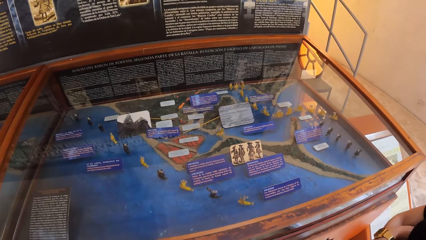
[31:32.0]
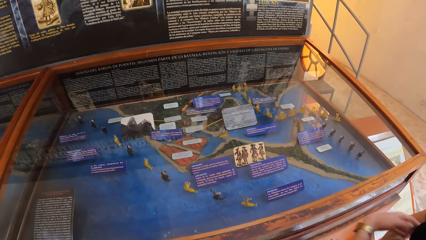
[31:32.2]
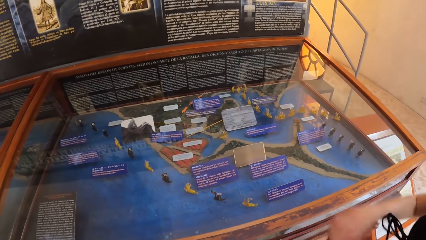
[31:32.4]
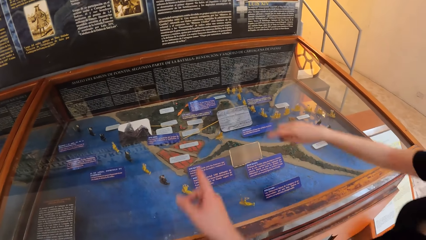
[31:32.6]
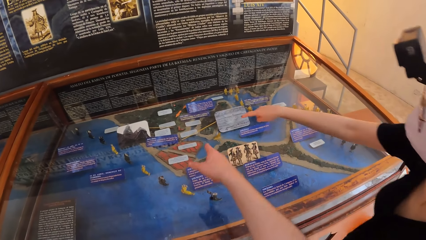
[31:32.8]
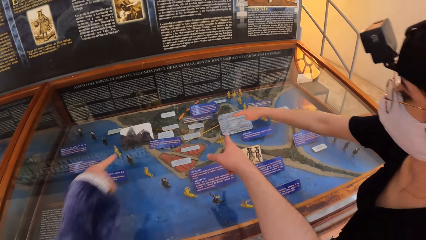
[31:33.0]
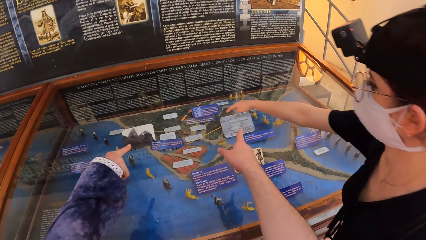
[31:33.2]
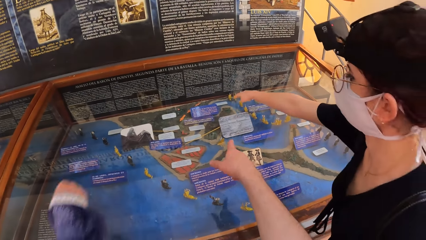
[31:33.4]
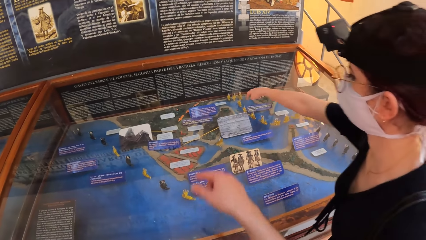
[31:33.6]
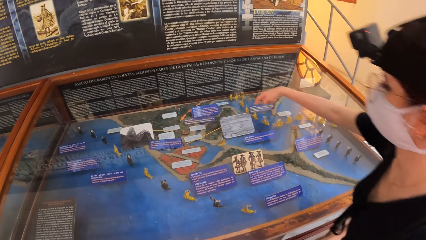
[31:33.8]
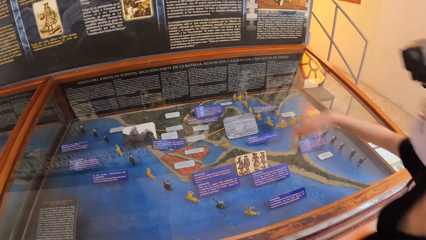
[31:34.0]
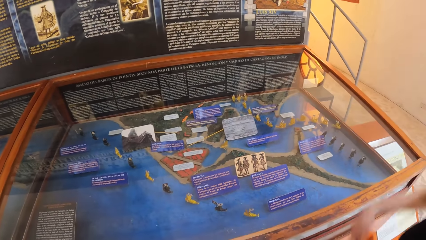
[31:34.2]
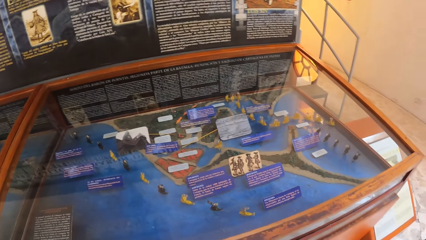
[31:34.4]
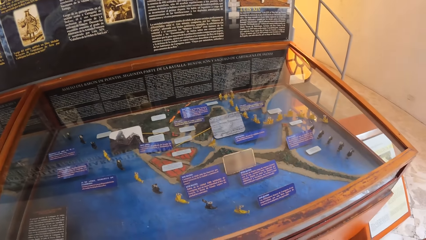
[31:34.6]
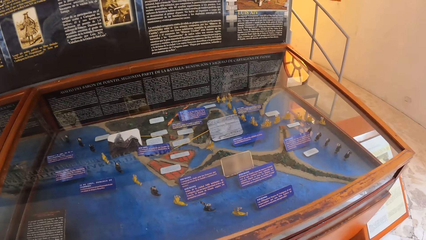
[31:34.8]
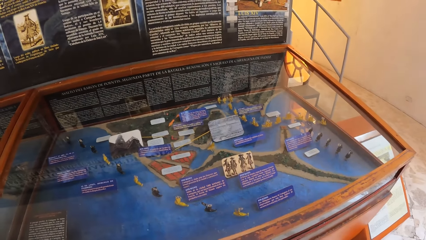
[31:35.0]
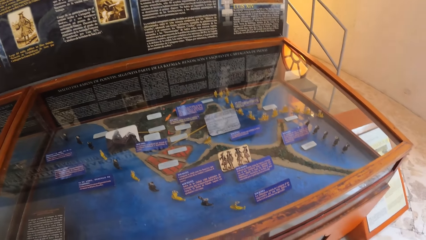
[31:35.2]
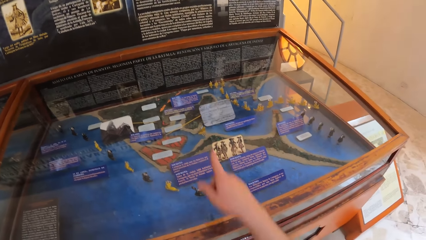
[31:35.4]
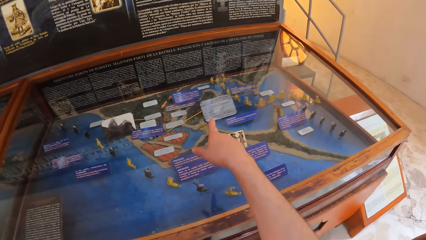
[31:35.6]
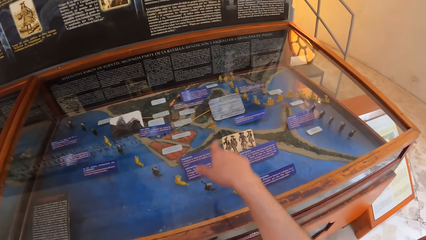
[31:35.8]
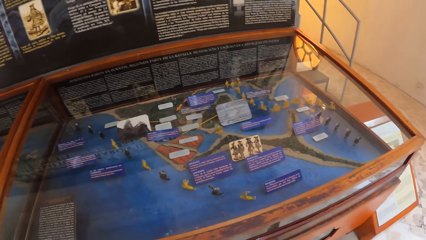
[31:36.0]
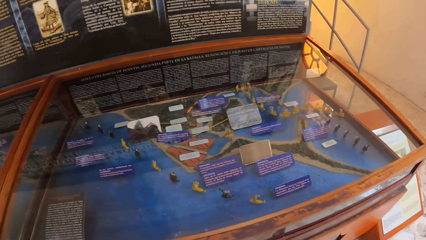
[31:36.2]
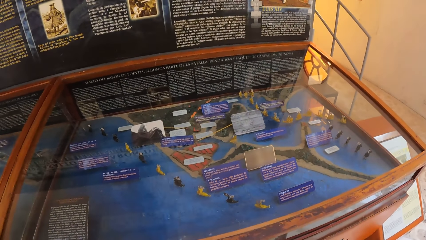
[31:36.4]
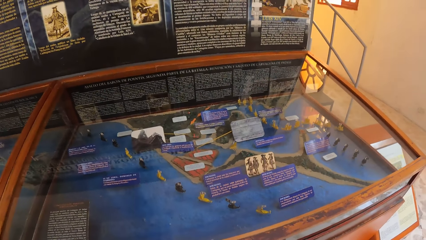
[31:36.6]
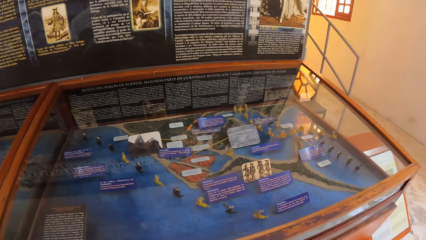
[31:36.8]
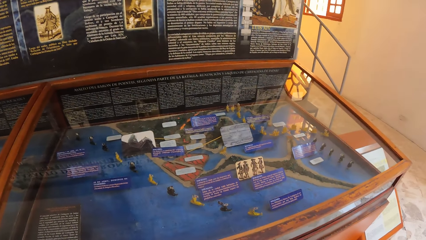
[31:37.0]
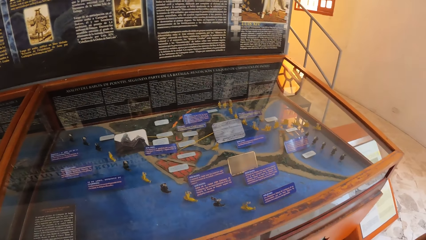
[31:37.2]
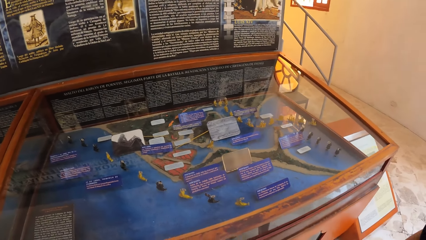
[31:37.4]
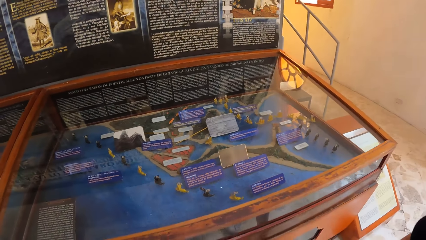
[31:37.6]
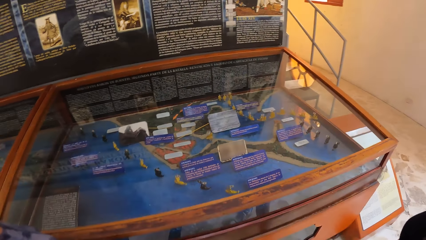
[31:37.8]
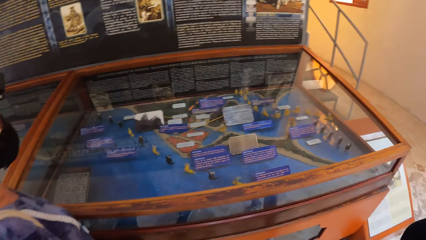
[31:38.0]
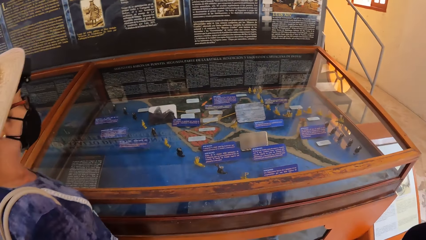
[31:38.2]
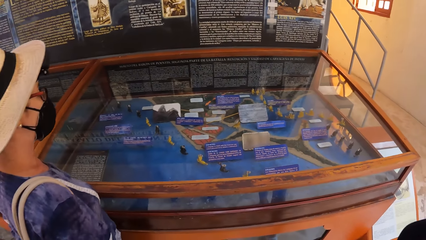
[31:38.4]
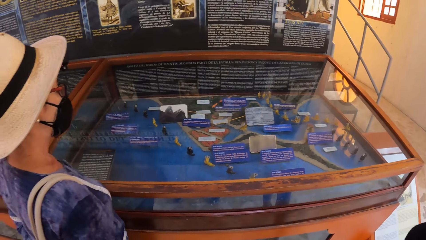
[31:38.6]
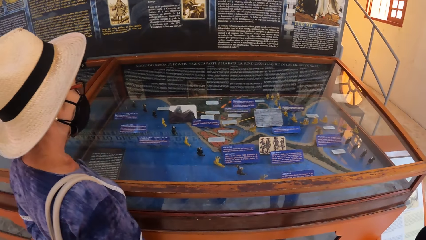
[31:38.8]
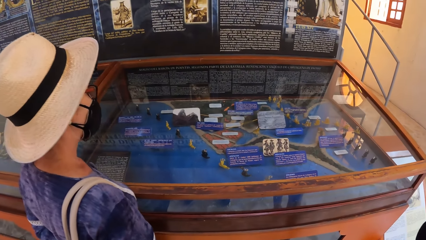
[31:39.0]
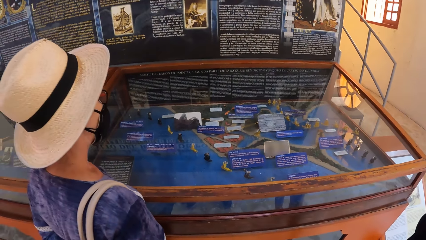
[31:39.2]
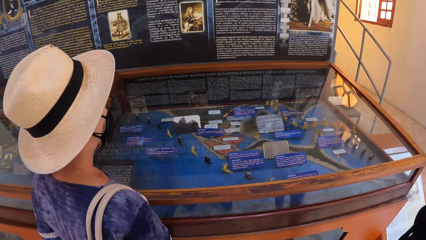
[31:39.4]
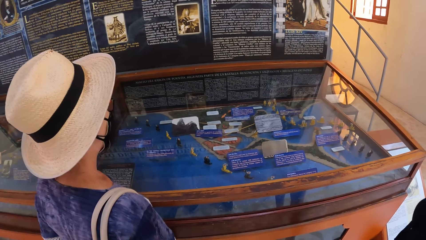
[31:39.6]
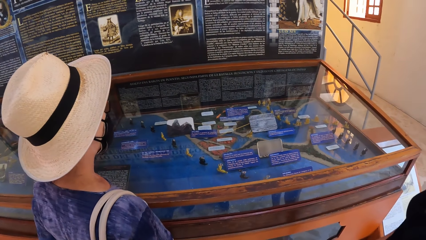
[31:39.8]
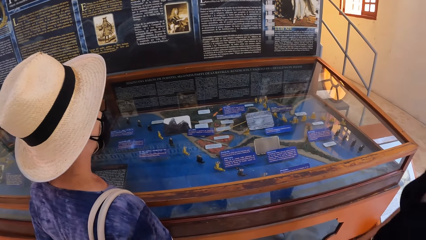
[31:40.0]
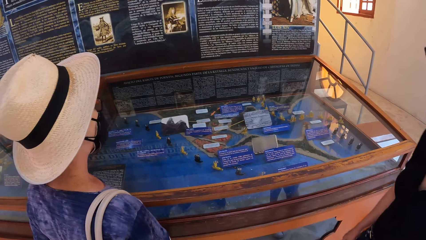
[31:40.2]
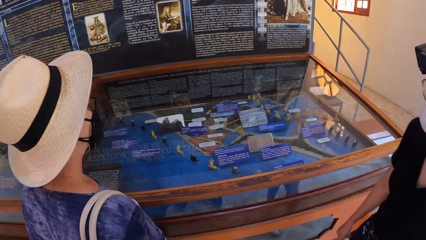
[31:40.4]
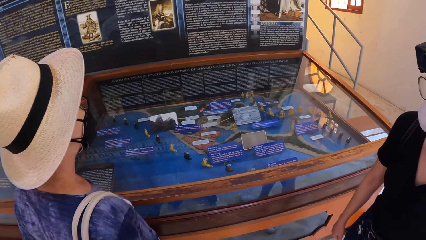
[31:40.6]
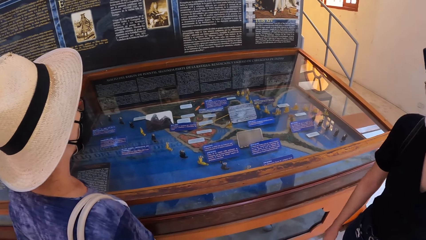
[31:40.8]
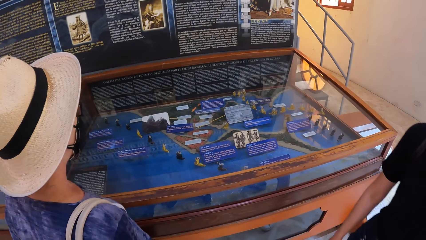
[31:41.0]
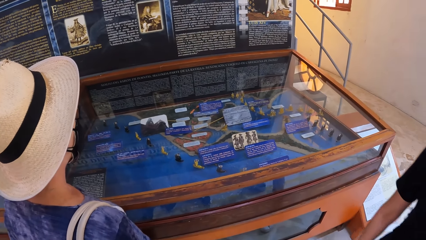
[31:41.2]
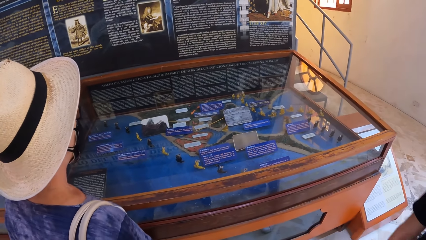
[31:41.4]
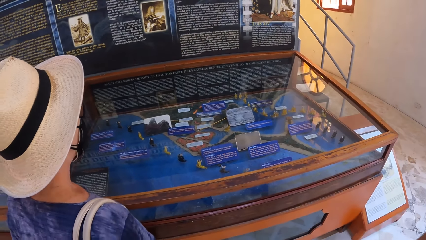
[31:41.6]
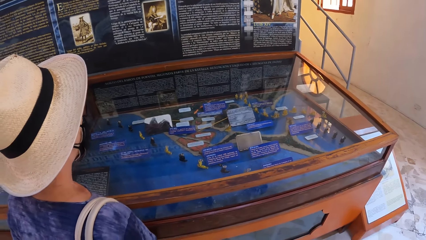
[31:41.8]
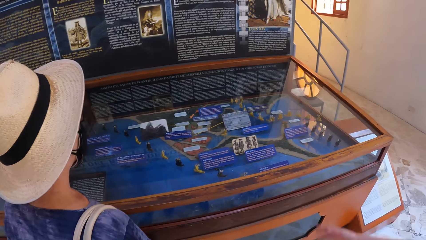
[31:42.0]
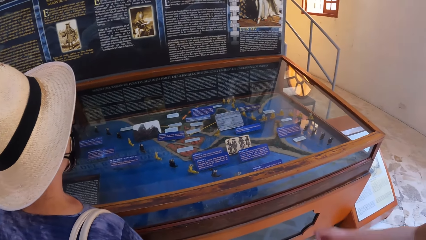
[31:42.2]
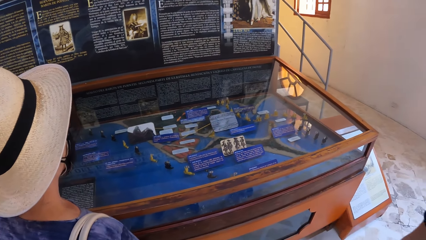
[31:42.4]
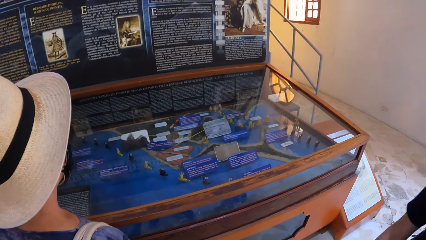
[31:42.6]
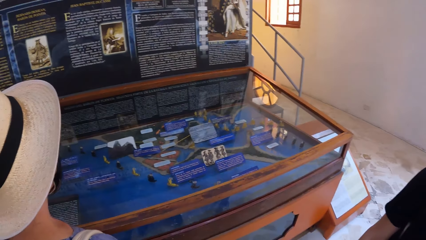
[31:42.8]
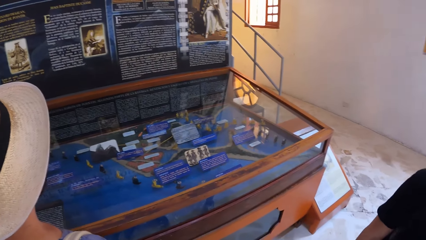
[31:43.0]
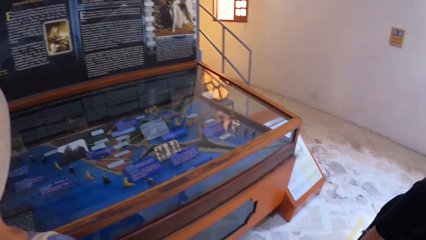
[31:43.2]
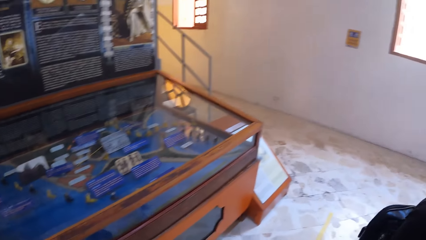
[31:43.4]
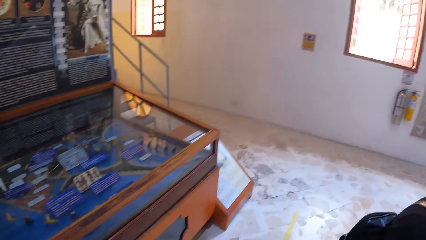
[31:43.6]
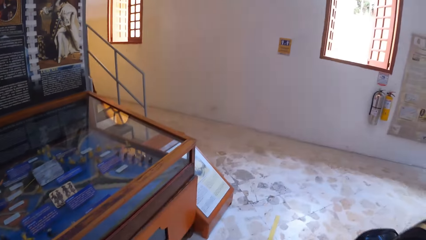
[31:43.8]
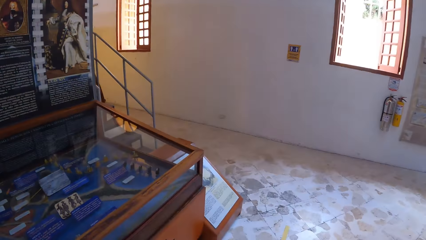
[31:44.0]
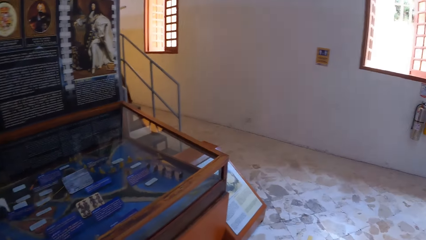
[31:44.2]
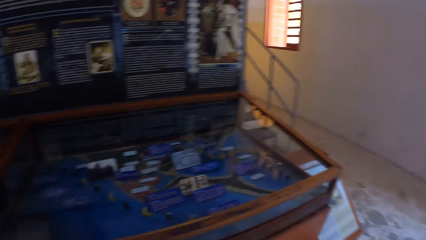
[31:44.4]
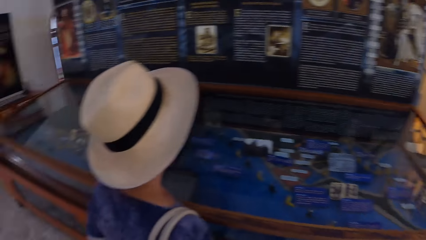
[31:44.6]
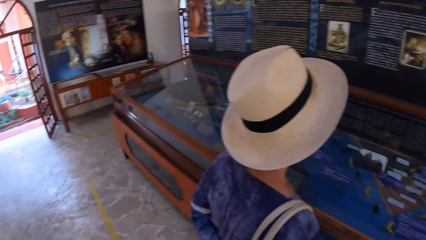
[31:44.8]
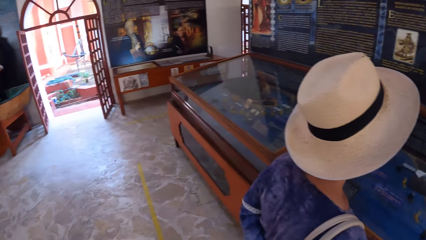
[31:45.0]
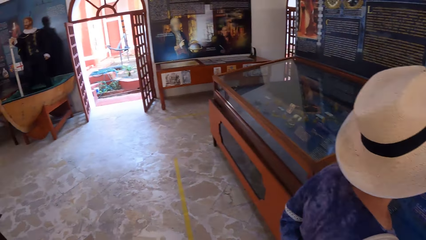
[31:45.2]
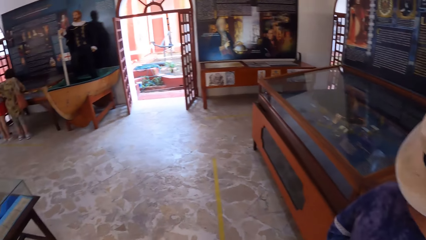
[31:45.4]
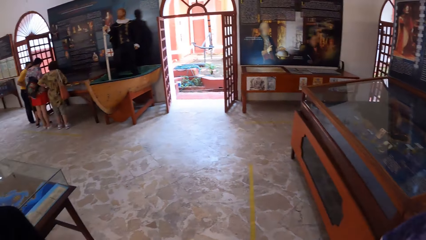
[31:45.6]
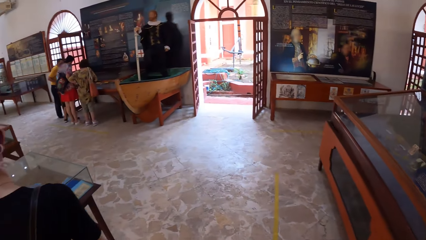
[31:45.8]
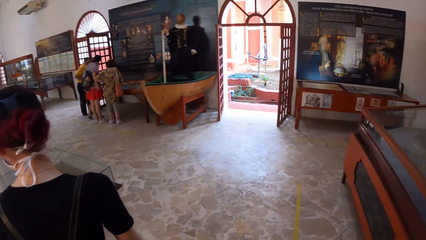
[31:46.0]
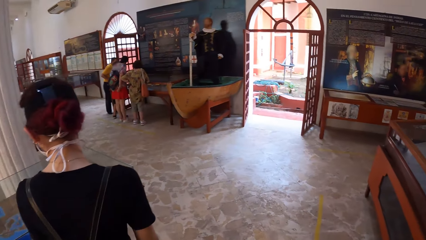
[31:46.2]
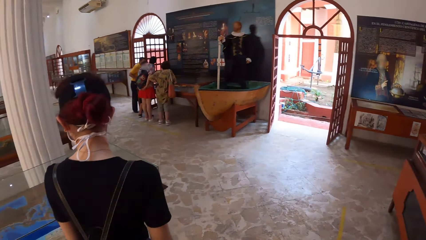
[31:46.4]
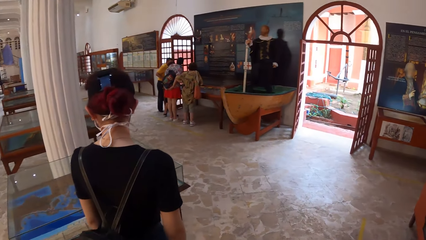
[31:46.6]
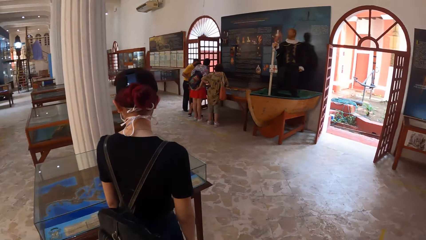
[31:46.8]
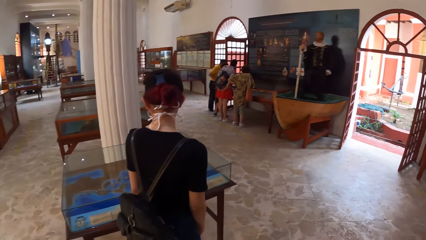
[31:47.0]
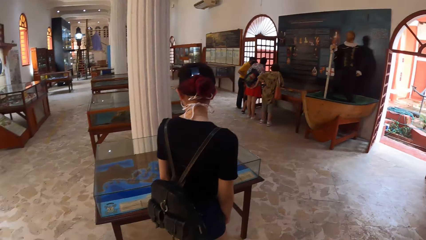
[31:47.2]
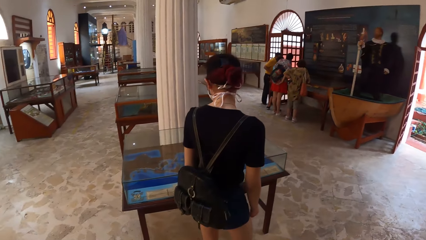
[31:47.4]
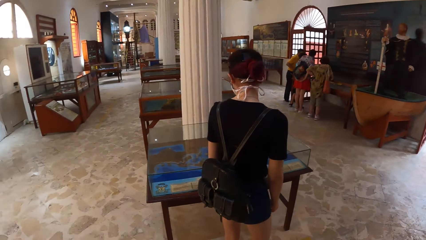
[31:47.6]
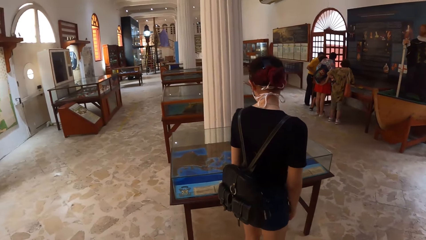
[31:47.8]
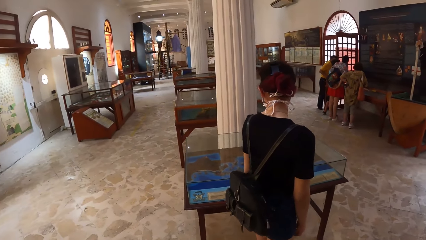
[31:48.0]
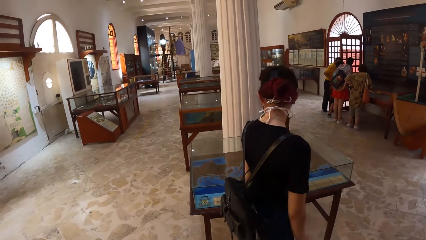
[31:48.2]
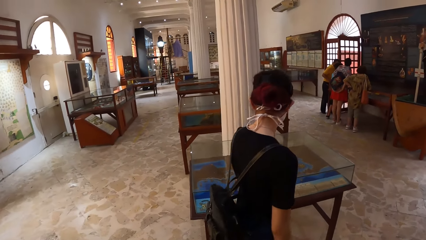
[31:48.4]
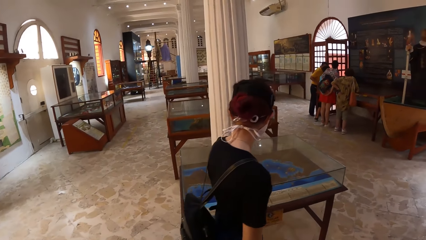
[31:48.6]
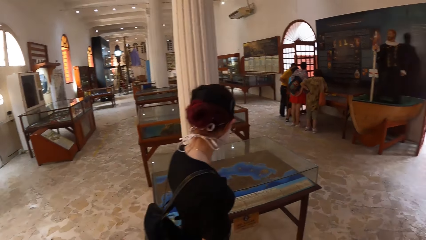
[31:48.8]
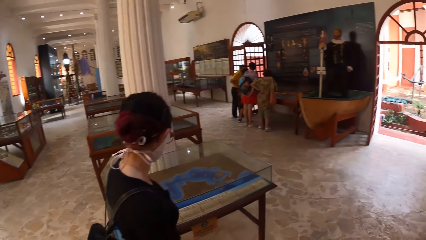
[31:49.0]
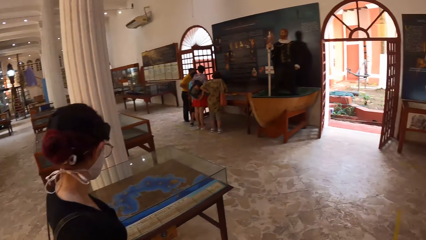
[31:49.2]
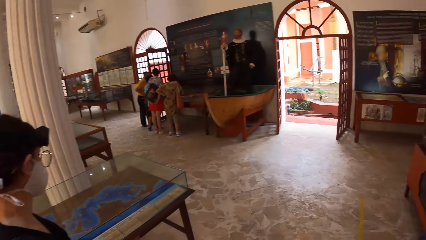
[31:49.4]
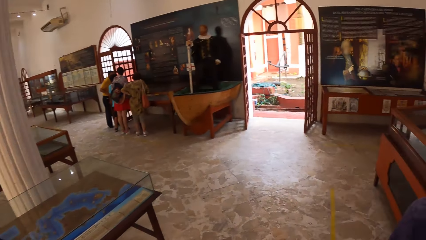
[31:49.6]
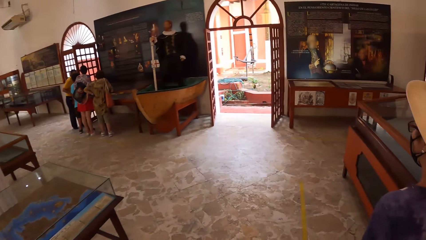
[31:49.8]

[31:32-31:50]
The camera wearer interacts with a woman and another woman. A person points at the drawings. Another person points at the drawings. The first person removes their hand. The other person removes their hand. The camera wearer turns in the room. The first woman walks in the museum. The camera wearer looks around.
